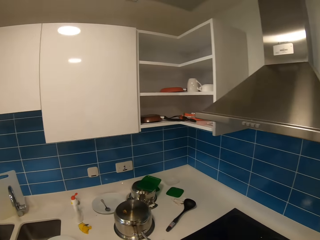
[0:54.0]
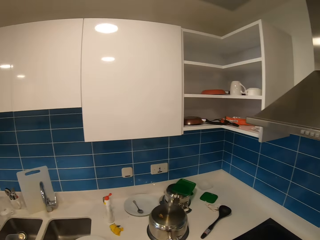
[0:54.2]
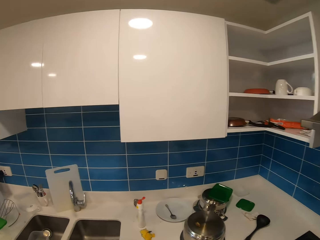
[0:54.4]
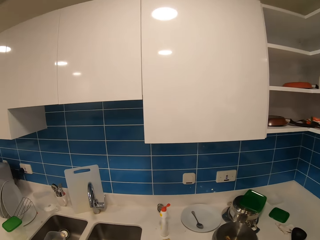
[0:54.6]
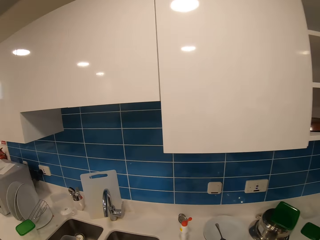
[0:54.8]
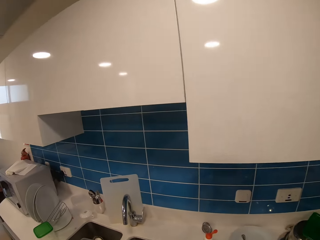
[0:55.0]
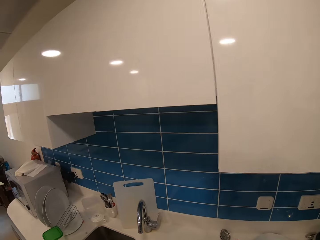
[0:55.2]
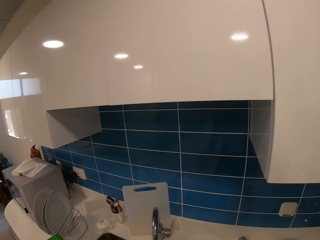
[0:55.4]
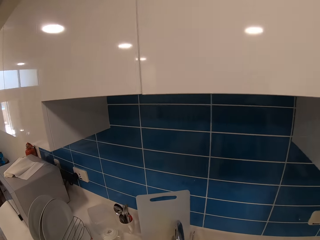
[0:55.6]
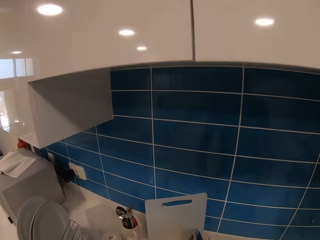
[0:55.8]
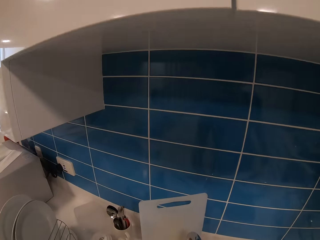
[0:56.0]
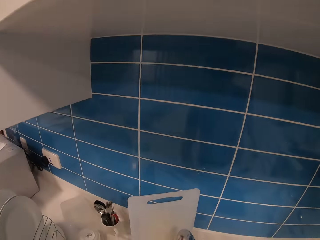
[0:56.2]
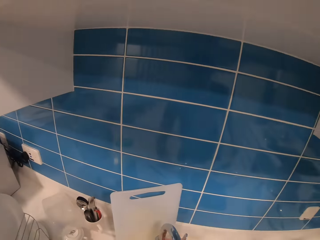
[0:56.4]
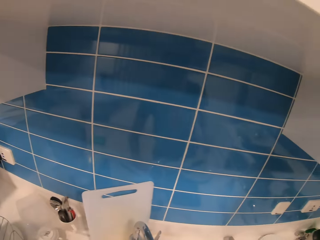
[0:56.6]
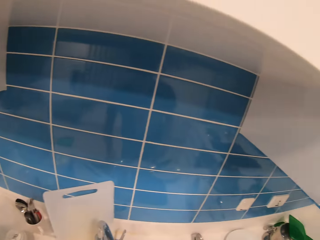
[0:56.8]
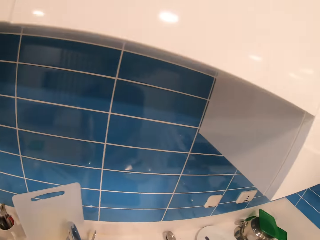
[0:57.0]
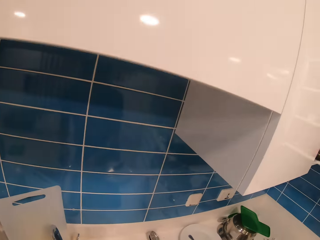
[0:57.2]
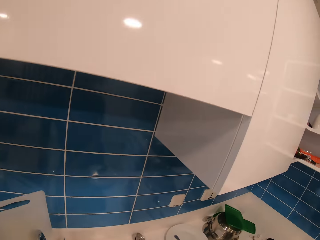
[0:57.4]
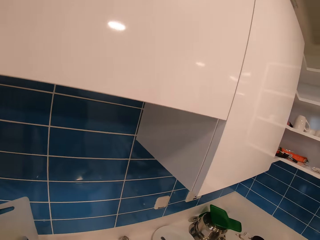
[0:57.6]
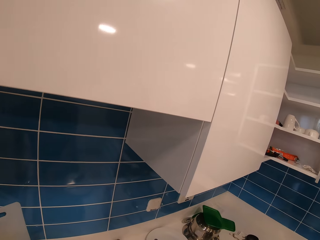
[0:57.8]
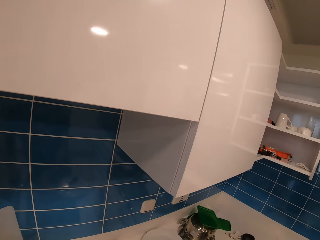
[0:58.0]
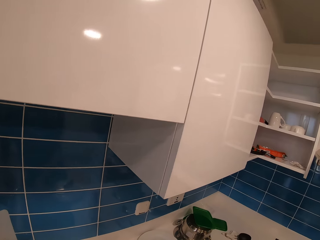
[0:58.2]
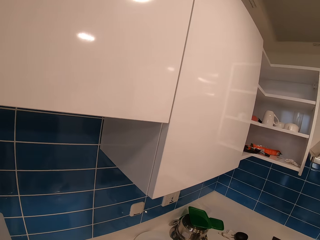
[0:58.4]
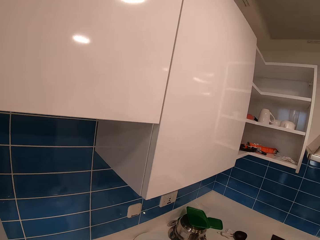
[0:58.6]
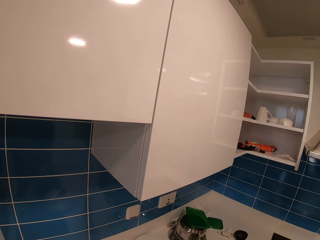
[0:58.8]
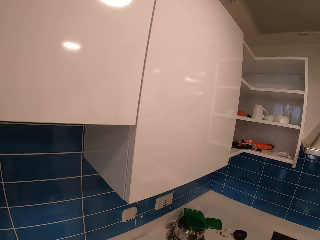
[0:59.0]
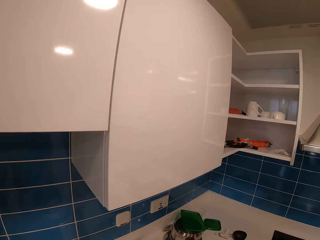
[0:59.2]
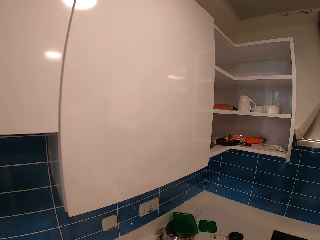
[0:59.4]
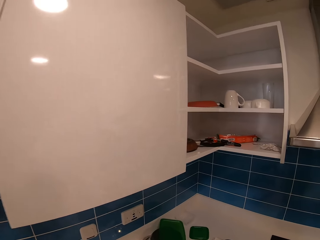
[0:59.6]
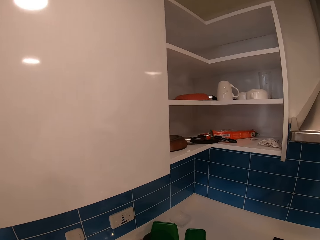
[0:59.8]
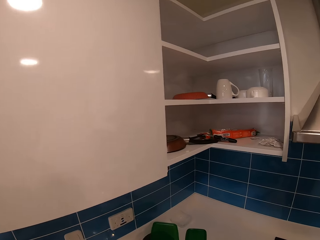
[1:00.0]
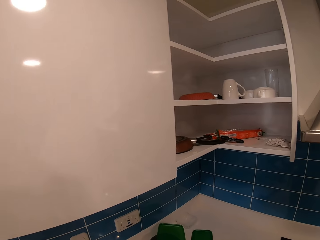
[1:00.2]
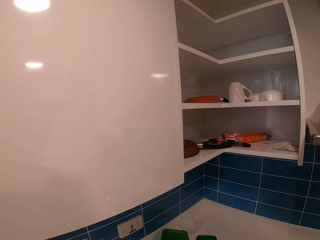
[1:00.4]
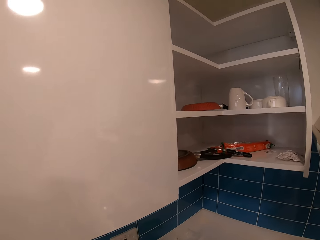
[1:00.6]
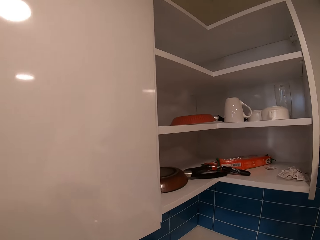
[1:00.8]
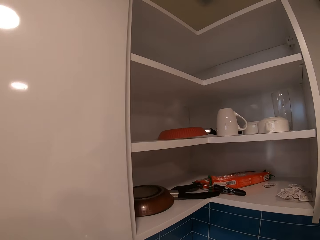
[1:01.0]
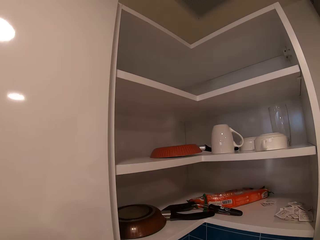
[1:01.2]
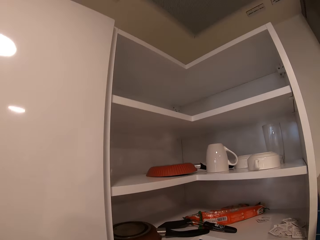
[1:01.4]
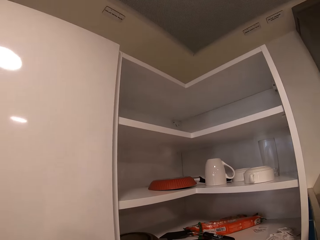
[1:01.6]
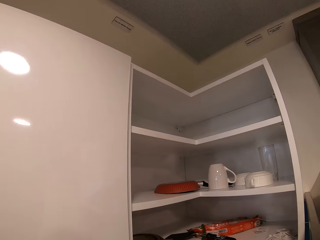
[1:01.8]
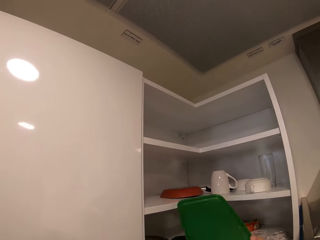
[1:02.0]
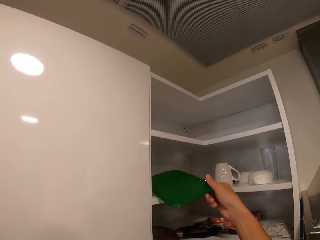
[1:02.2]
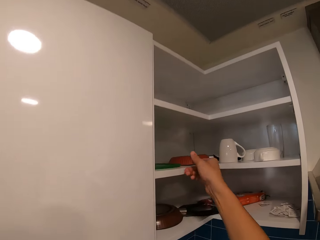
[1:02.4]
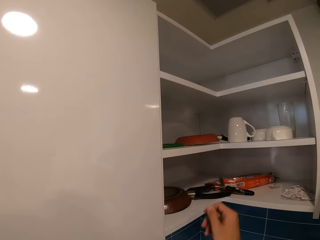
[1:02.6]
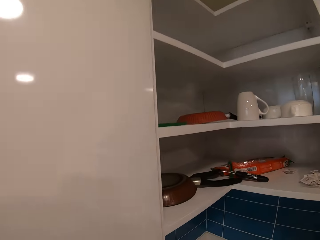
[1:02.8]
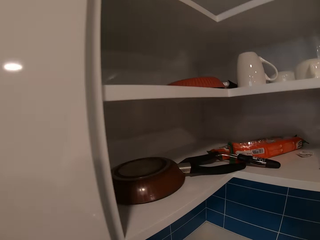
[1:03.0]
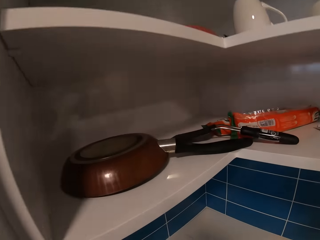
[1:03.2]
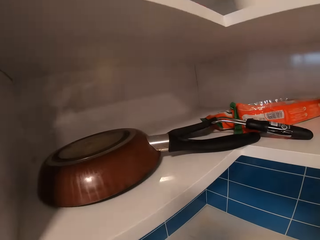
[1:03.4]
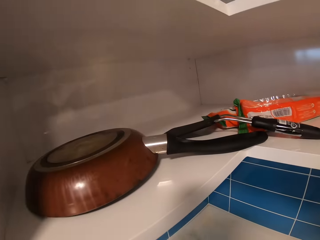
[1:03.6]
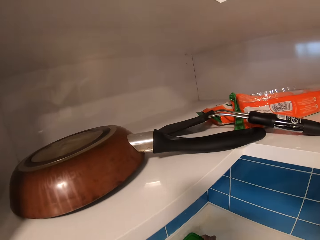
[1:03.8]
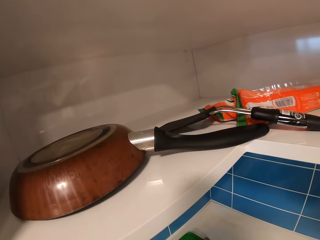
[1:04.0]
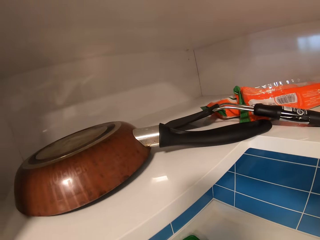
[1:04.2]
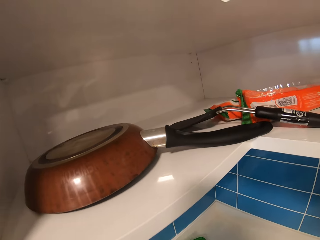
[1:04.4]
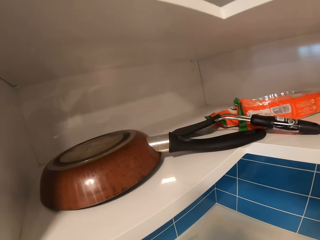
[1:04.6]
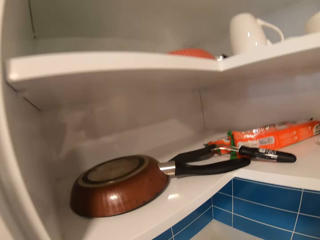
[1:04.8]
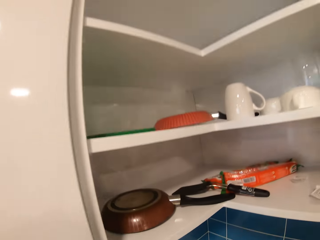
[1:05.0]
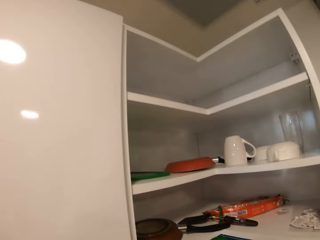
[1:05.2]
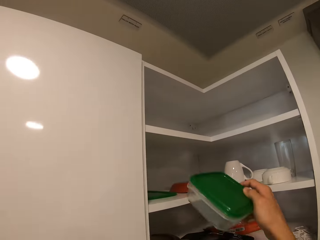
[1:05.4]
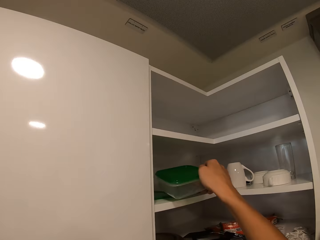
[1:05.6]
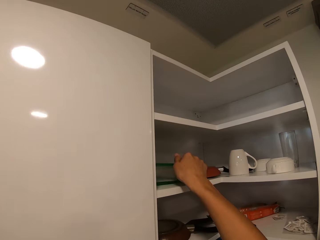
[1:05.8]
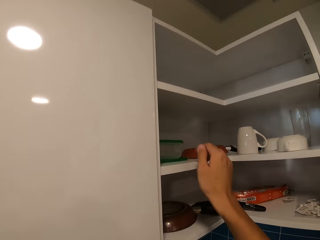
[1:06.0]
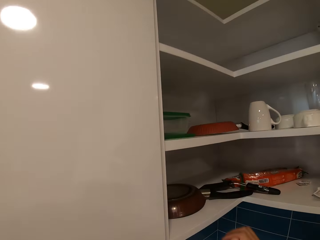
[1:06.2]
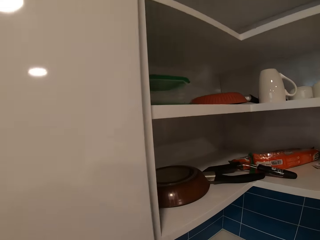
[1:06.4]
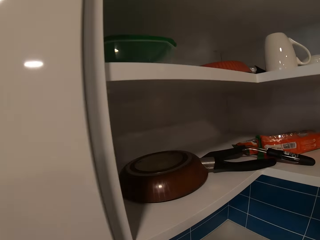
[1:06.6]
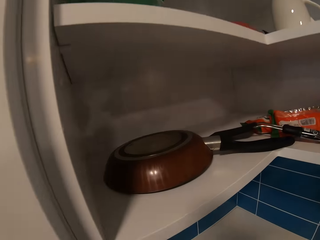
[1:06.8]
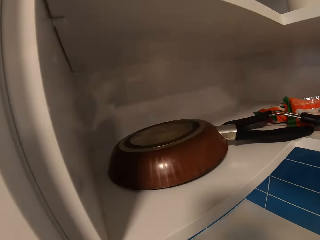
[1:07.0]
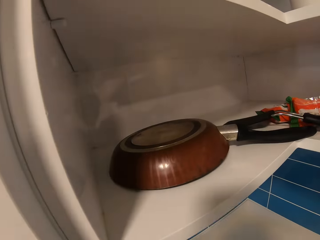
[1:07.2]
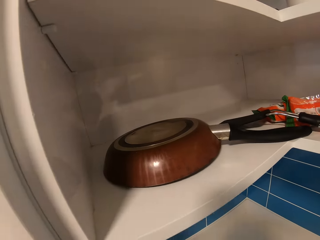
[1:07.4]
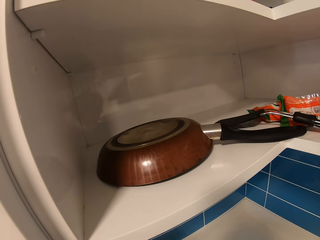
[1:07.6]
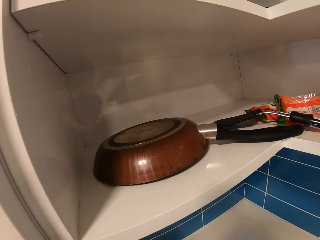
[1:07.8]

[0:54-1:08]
The camera wearer walks towards the sink. They wash a chopping board. They walk towards the shelf. They place a plate or the chopping board in the hanged shelf in the kitchen. They pick up a lunch box and place the lunch box or plastic container in the hanged shelf in the kitchen.

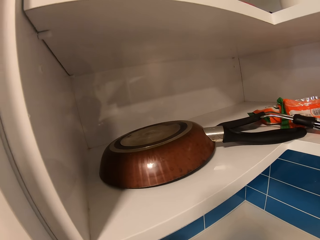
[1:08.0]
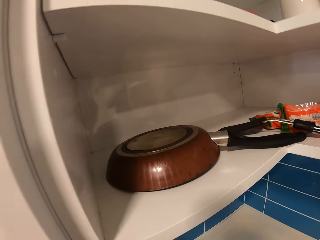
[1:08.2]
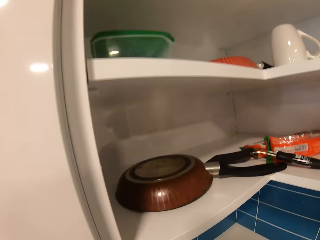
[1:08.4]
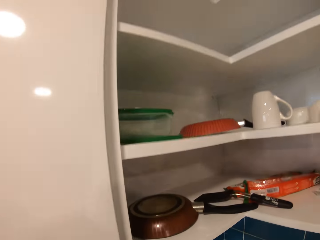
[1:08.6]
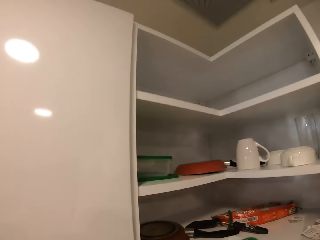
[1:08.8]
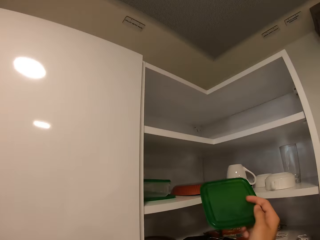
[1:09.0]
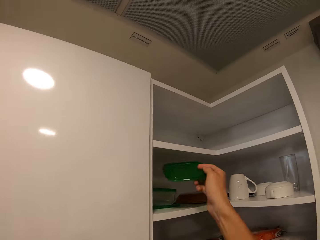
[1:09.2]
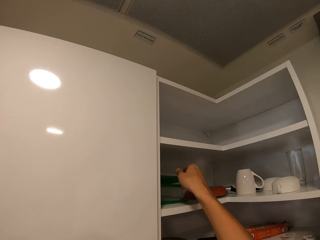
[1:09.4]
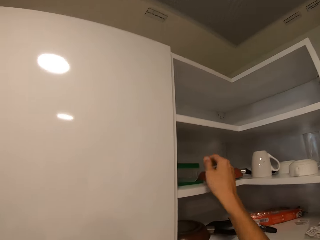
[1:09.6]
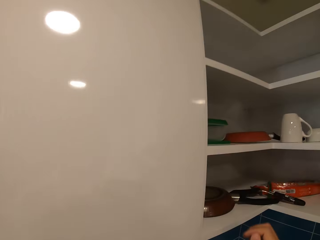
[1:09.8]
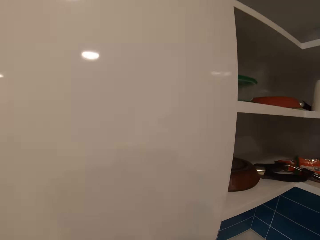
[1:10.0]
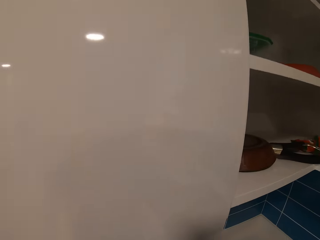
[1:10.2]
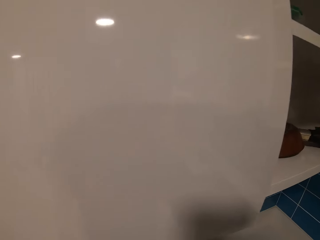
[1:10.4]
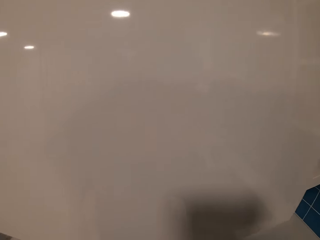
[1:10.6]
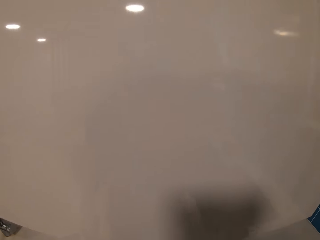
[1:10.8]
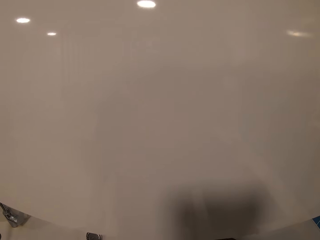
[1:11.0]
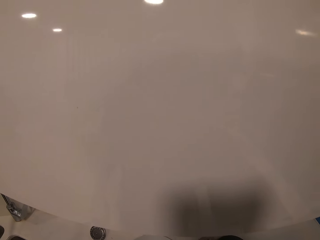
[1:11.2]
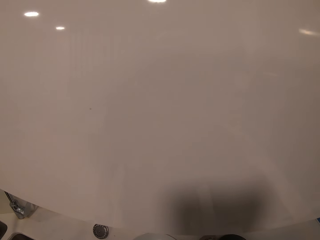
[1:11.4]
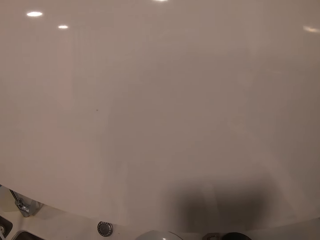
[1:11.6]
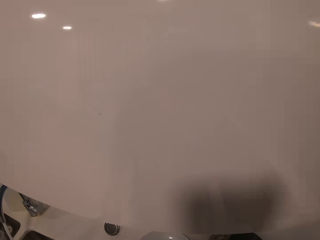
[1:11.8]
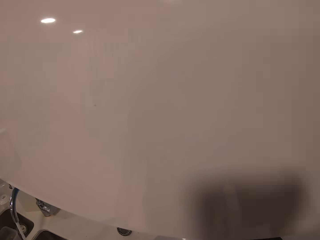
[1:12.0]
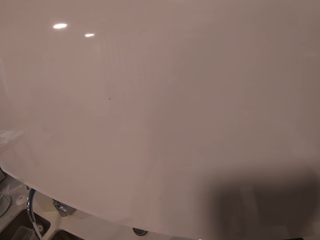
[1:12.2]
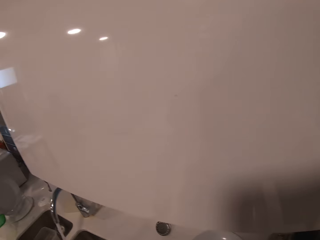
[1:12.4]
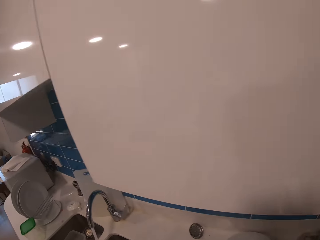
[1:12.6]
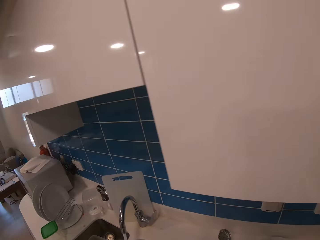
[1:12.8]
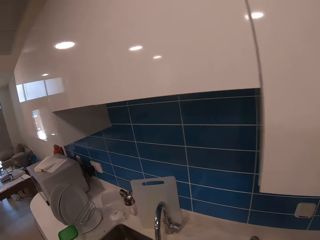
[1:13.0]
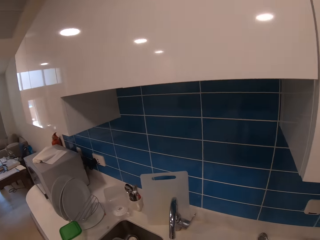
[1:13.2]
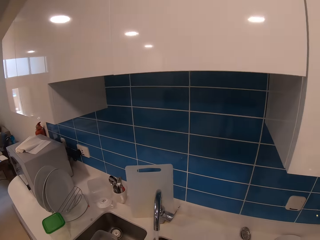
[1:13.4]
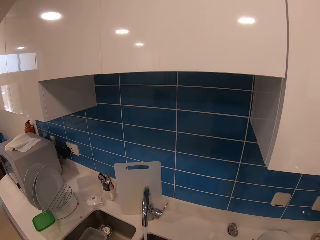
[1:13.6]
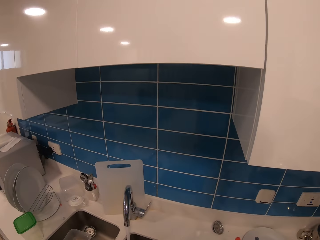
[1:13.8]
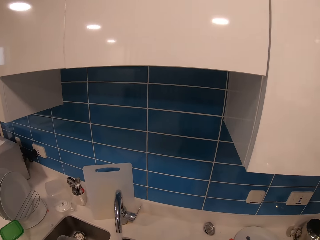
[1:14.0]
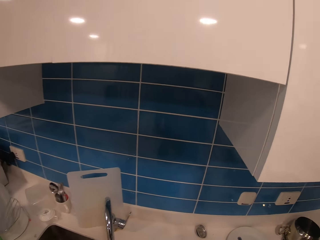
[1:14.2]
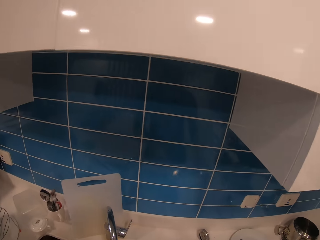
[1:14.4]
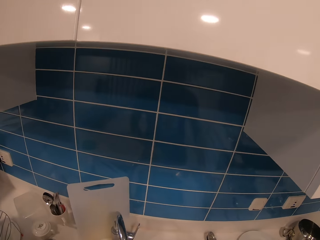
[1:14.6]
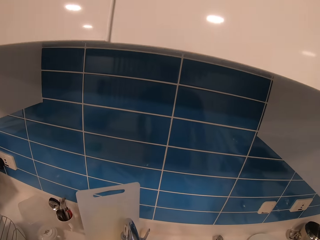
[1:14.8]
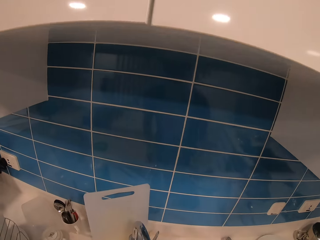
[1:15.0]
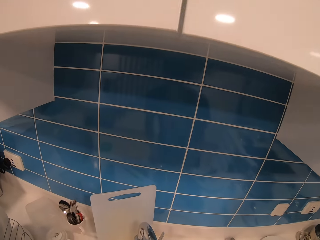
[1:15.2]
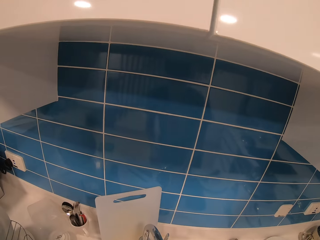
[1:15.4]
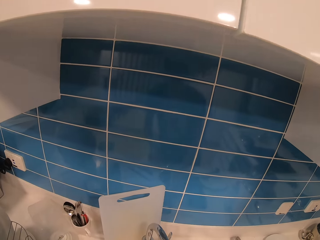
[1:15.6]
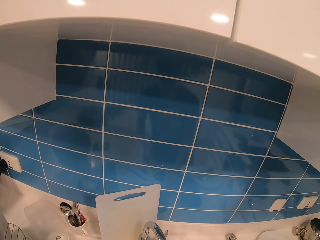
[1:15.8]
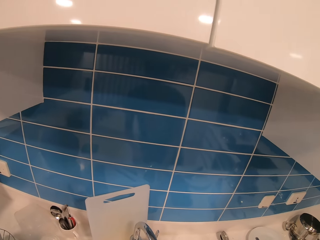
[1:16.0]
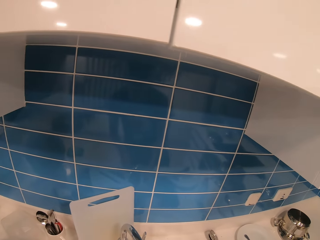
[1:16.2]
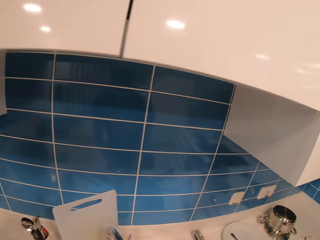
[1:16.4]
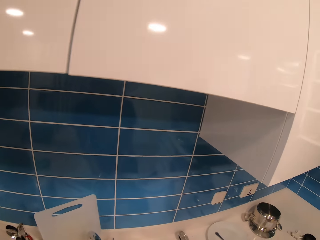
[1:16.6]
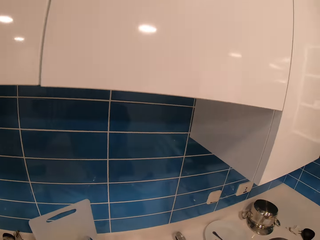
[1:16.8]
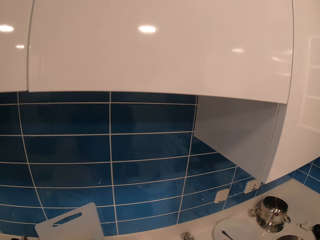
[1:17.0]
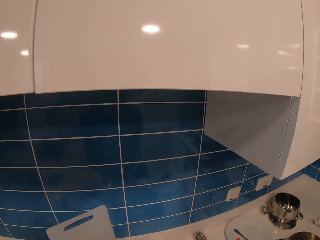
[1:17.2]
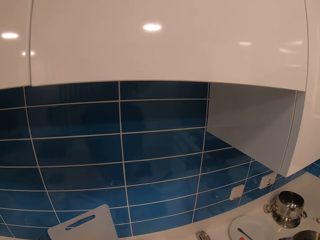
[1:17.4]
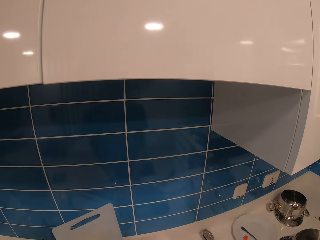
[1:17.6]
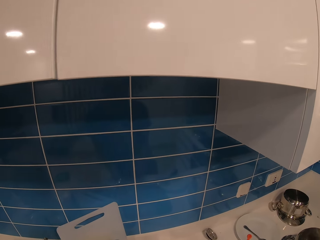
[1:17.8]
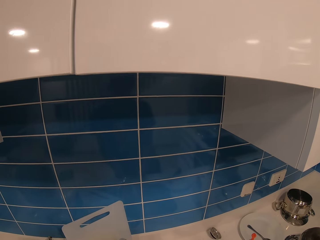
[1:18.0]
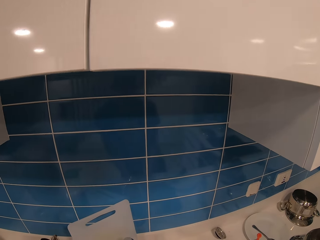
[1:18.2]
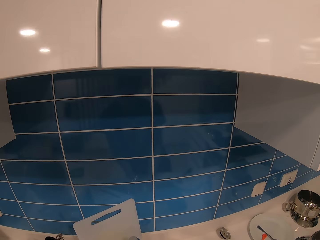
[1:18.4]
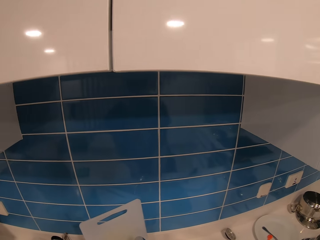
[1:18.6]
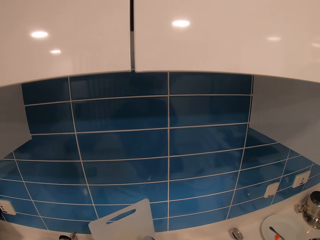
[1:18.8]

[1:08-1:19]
The camera wearer places the cover of a plastic container in the hanged shelf in the kitchen. They move back to the washing basin. They wash plates at the washing basin.
